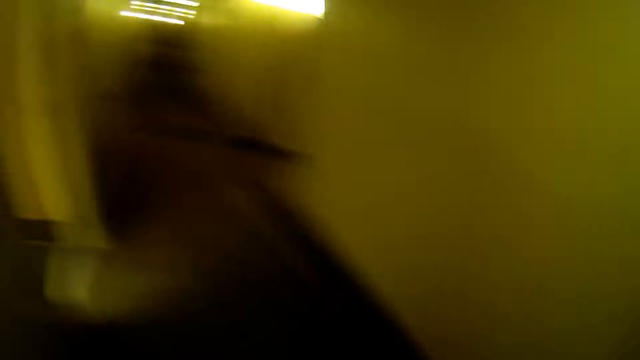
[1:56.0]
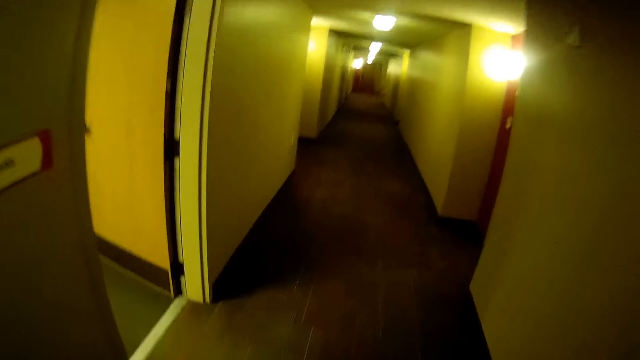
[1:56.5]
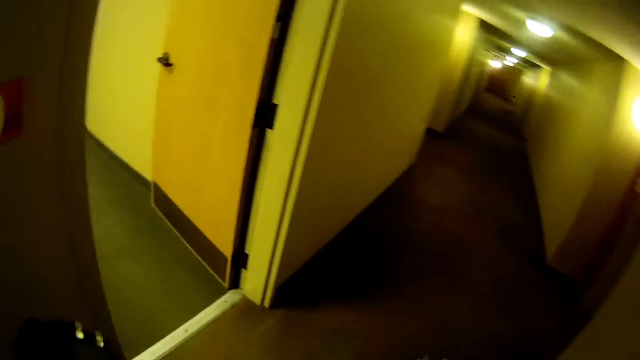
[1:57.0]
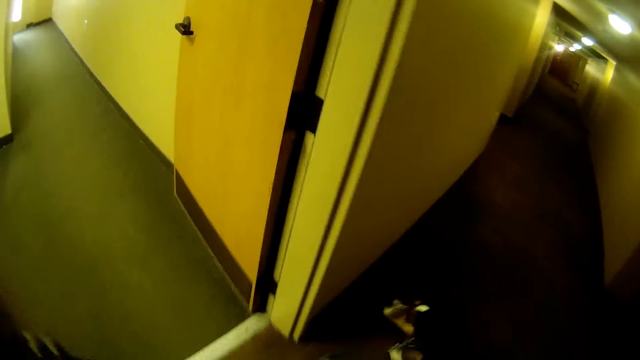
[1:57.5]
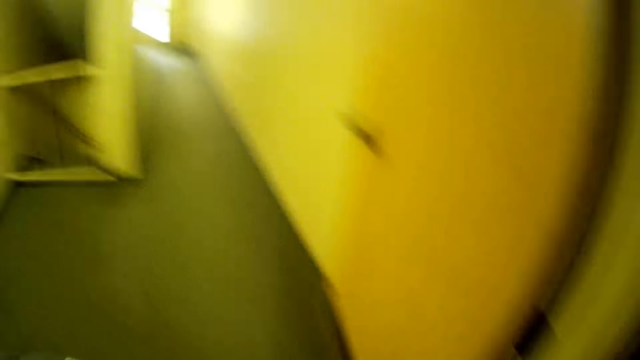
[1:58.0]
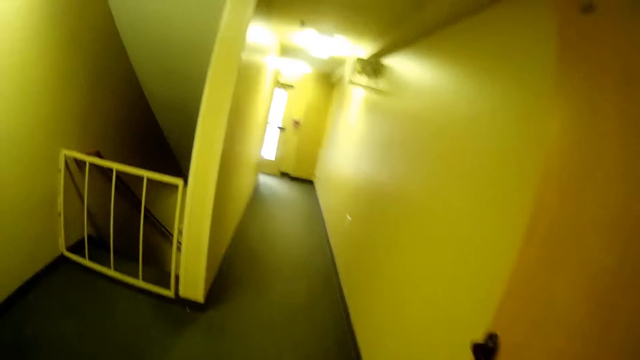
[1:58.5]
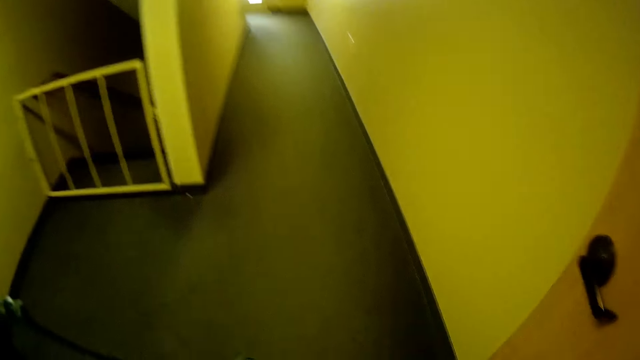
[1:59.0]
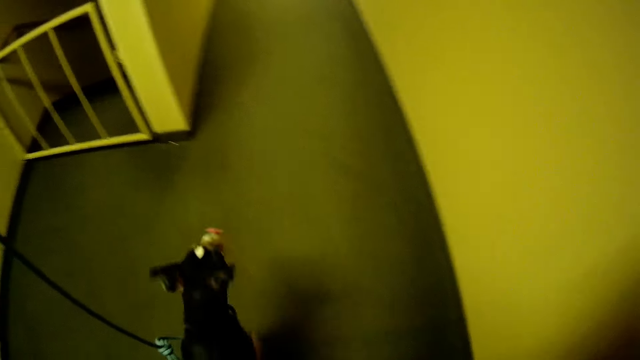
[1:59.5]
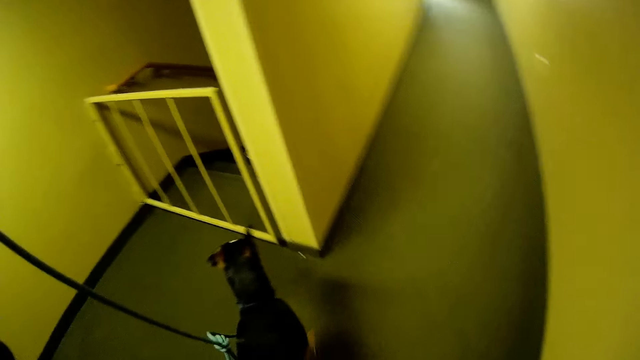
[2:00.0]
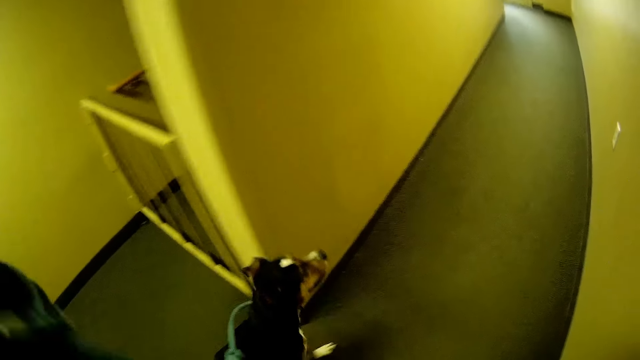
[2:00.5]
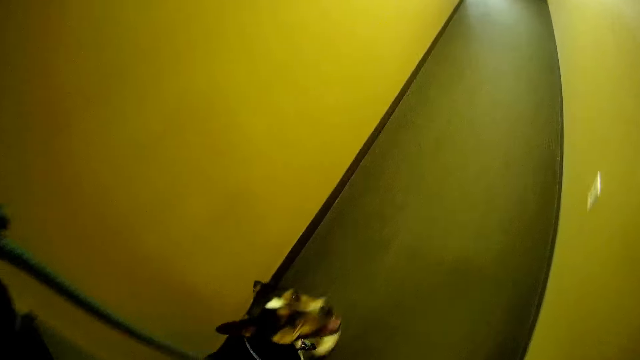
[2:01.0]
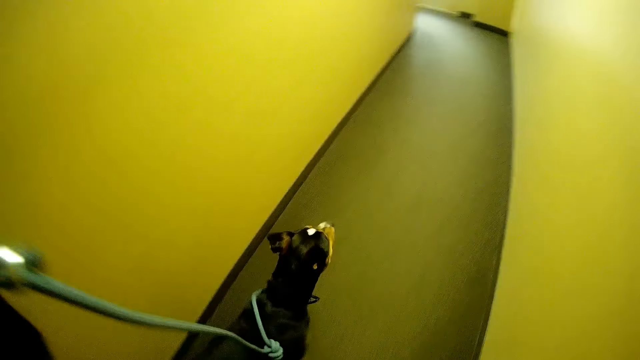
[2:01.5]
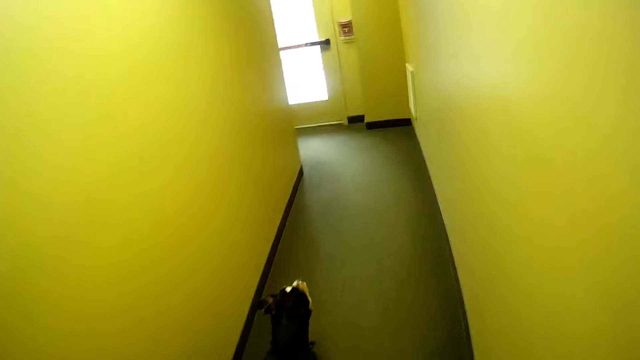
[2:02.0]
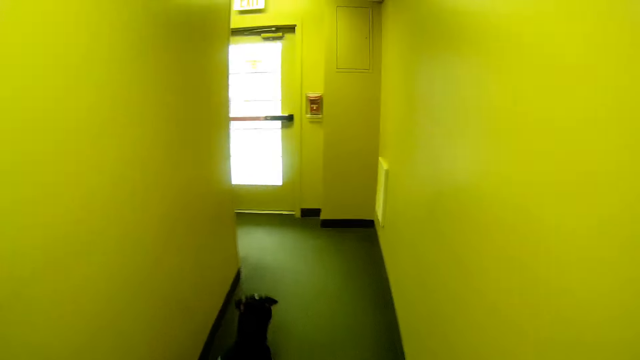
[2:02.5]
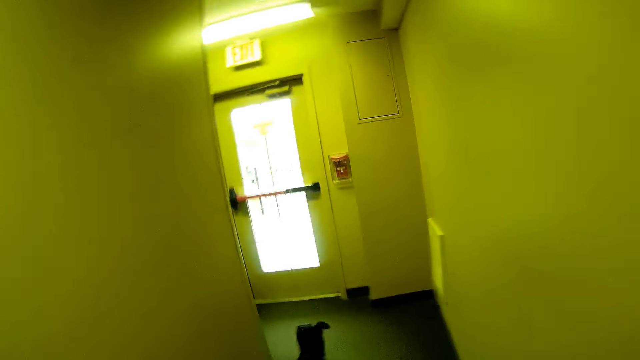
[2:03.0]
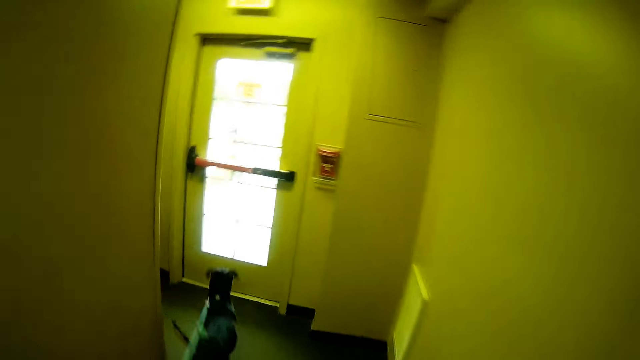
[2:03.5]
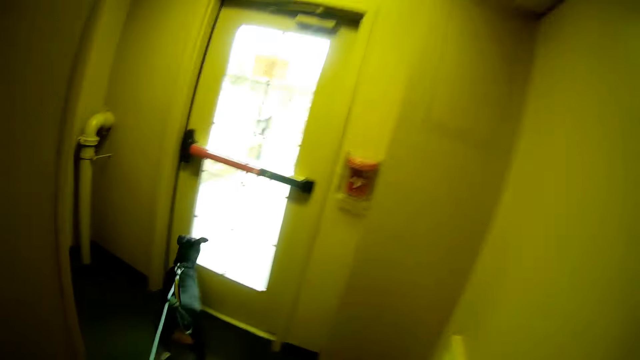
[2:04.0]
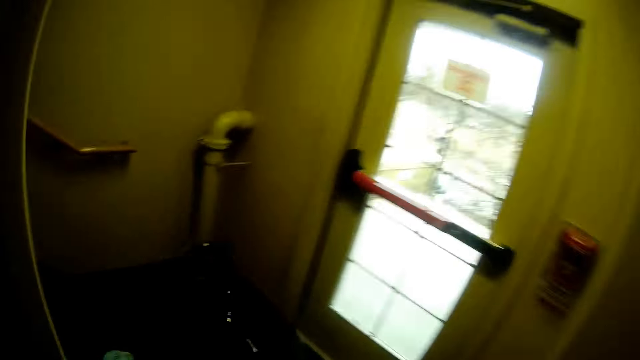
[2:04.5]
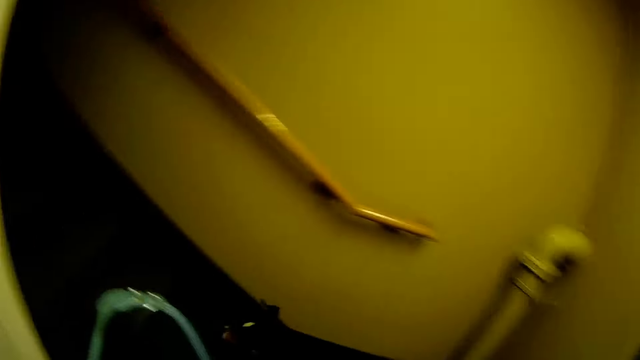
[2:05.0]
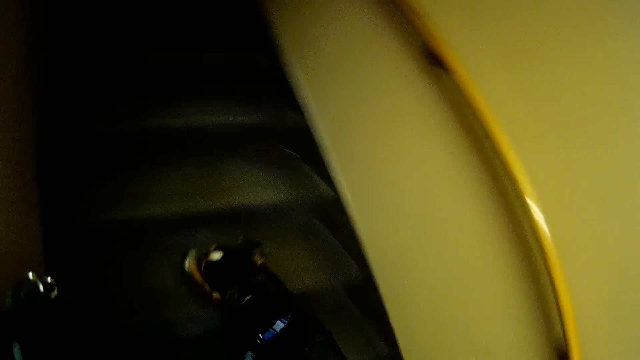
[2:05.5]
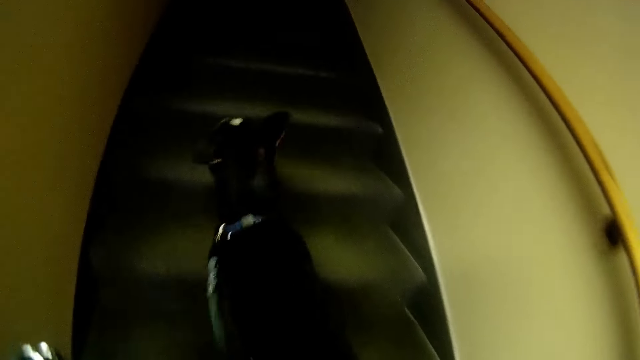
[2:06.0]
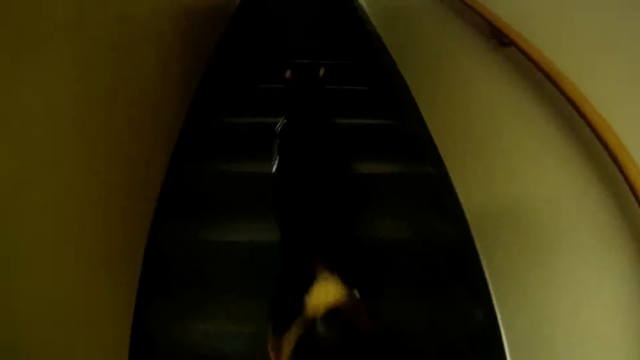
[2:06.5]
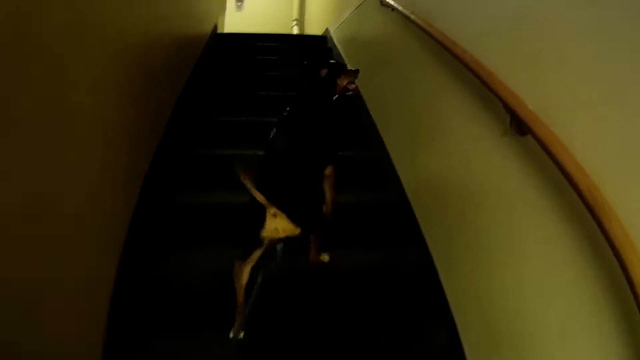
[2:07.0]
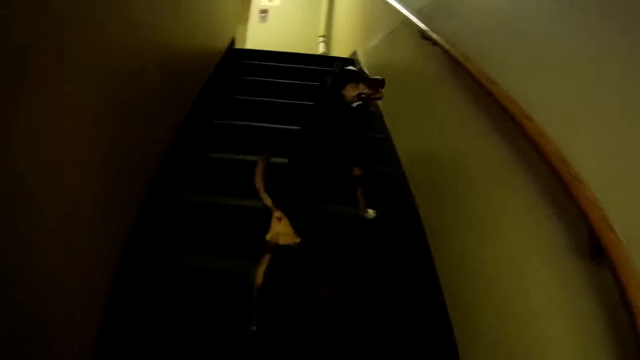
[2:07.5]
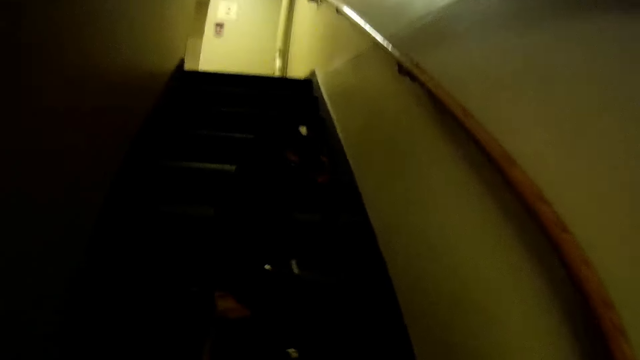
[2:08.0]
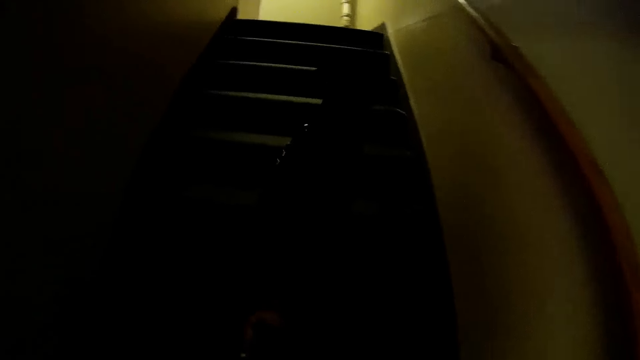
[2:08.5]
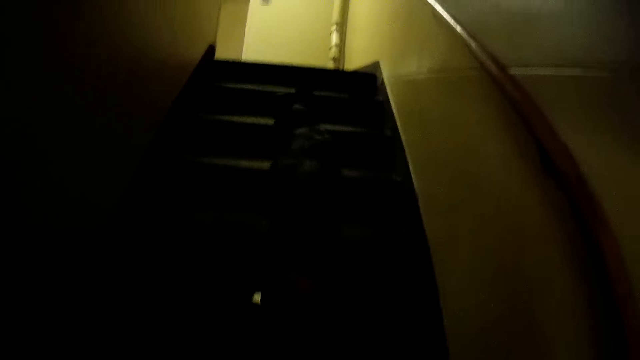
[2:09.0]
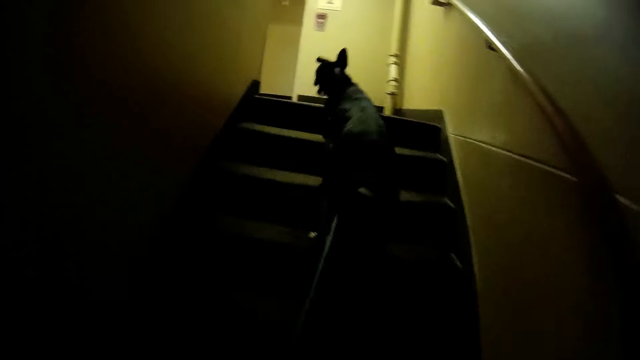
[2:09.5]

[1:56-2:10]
The camera wearer walks towards a stairway with the dog. They climb the stairway with the dog.

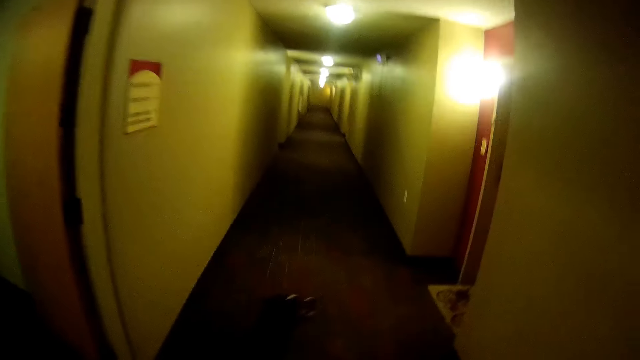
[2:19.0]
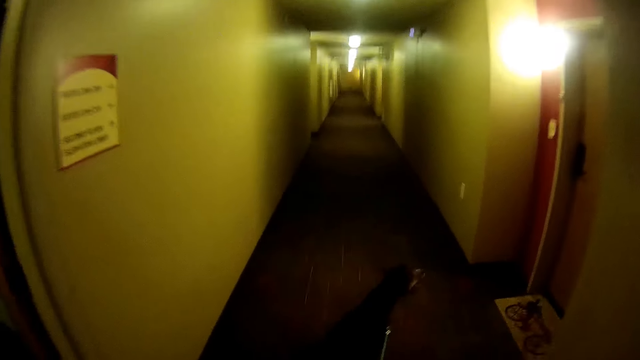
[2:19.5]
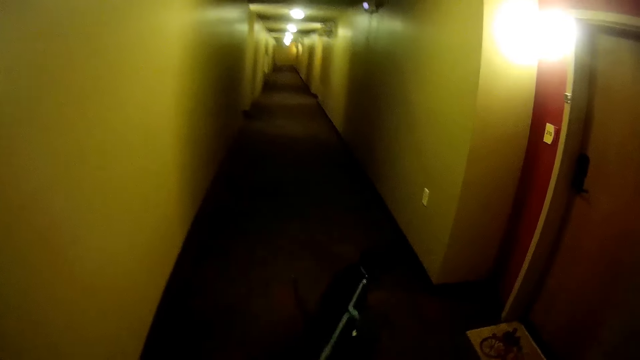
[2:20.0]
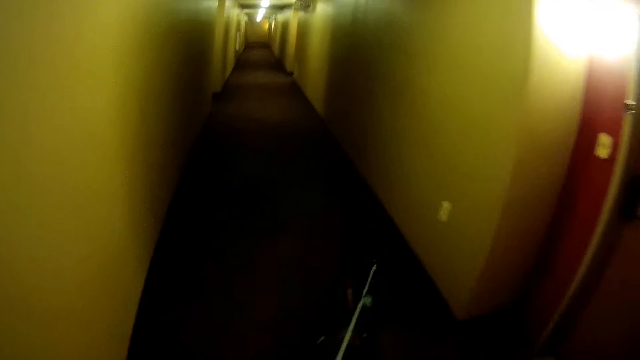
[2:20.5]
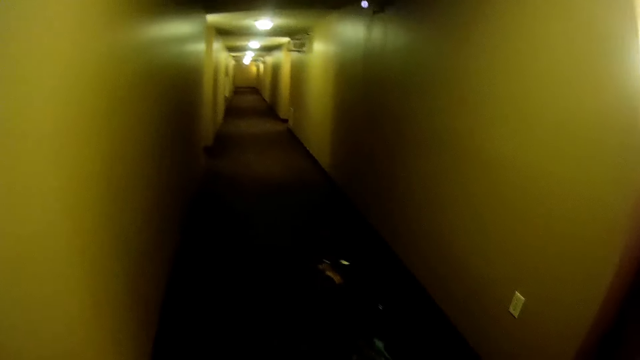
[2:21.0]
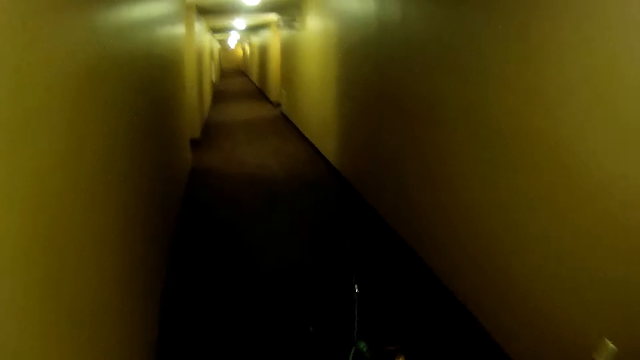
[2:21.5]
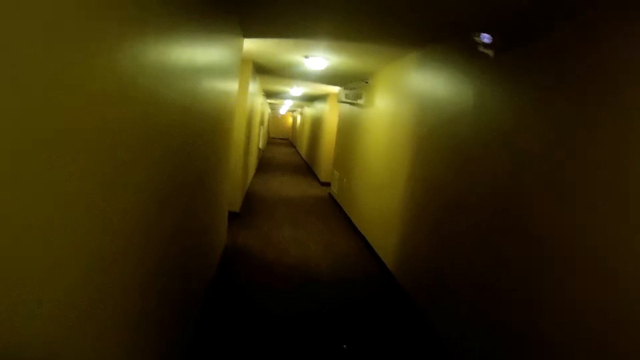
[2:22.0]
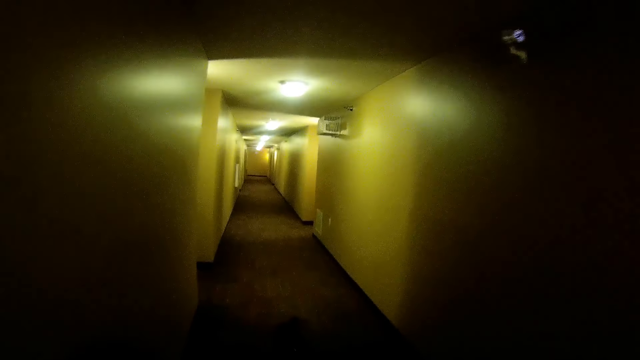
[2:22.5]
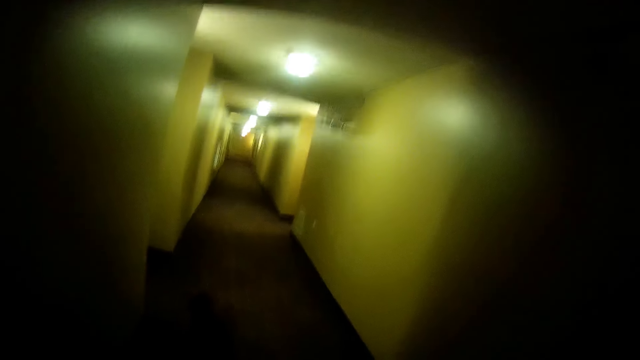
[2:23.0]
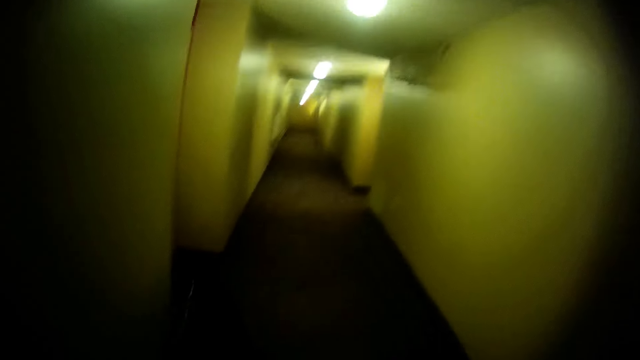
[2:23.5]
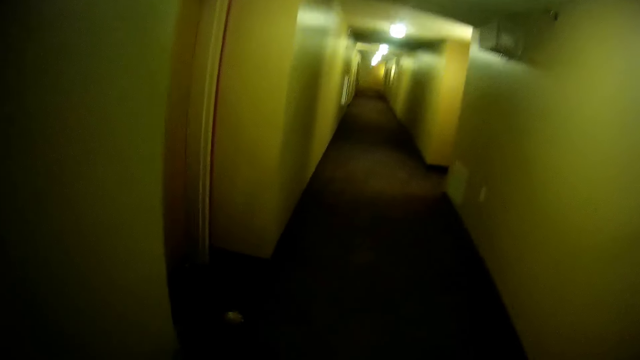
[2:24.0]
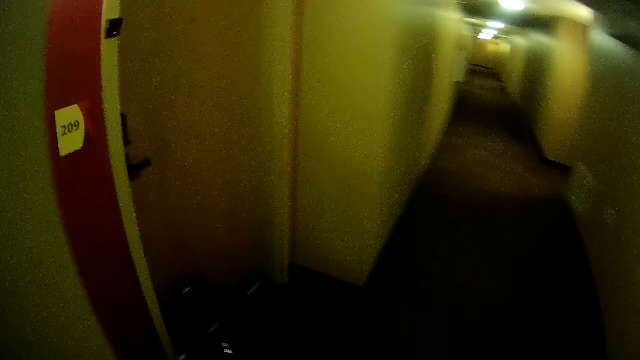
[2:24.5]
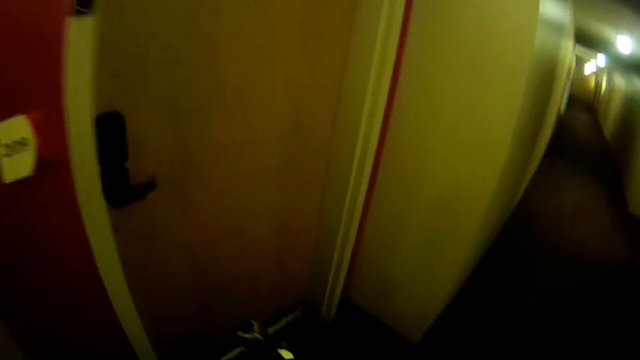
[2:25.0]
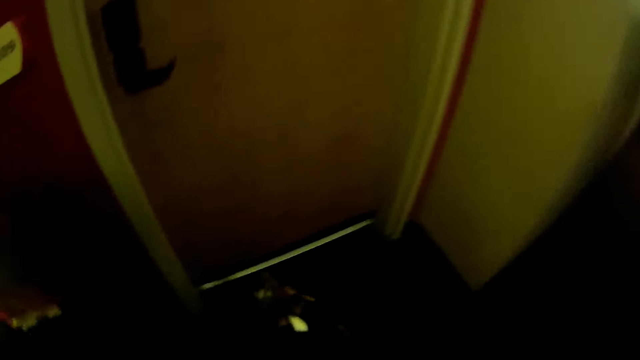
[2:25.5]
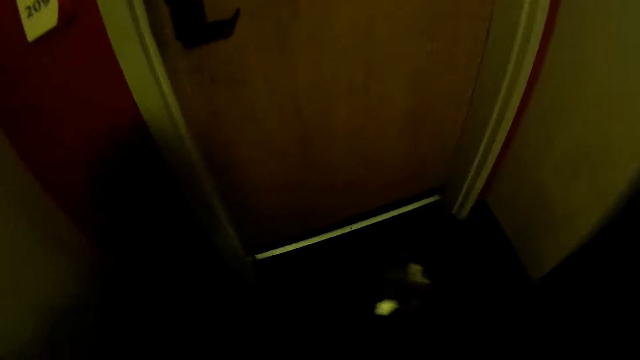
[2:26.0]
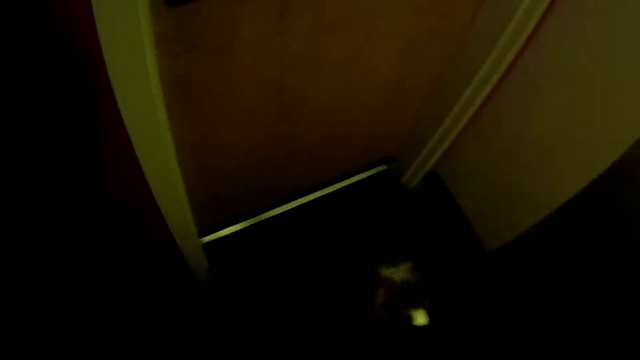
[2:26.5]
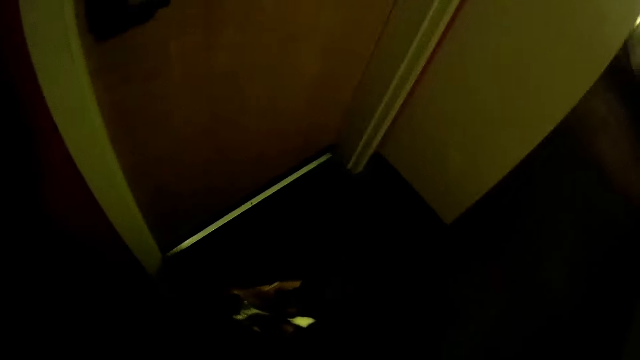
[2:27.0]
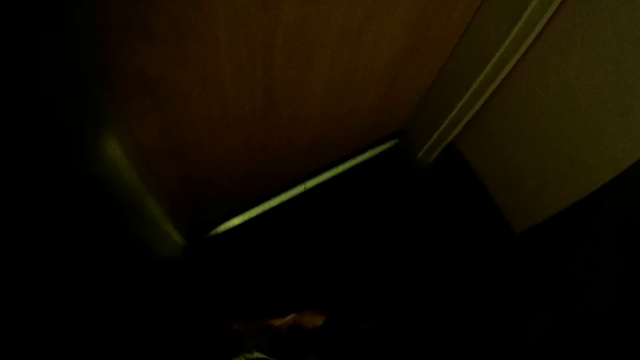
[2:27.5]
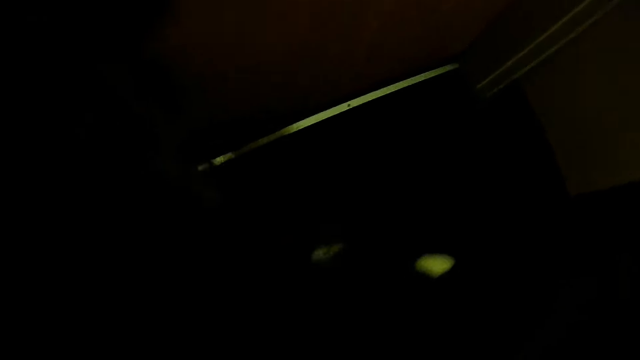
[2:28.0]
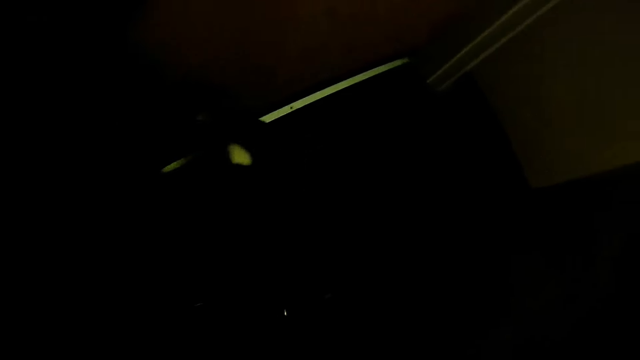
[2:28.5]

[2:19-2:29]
The camera wearer walks towards an apartment with the dog. They stand on the corridor.
